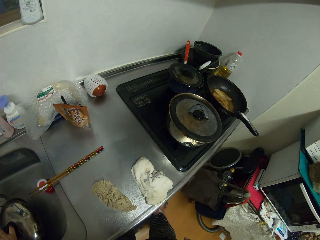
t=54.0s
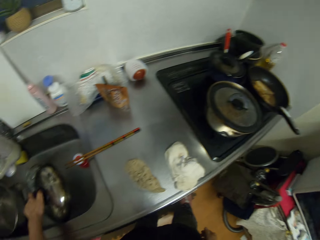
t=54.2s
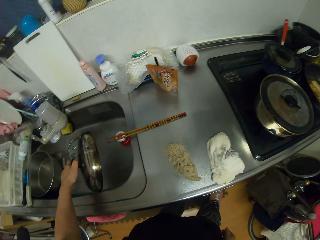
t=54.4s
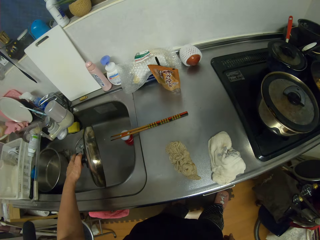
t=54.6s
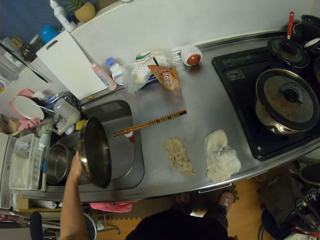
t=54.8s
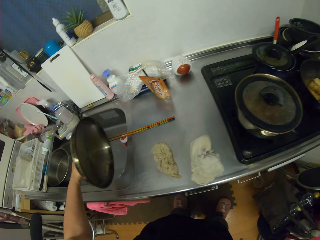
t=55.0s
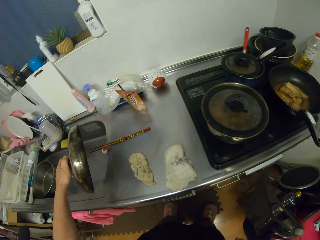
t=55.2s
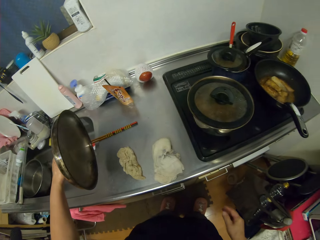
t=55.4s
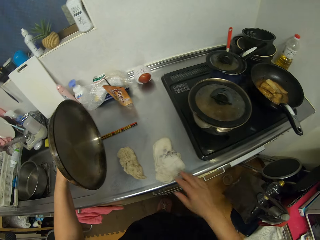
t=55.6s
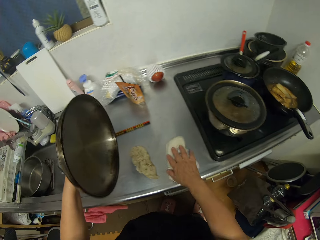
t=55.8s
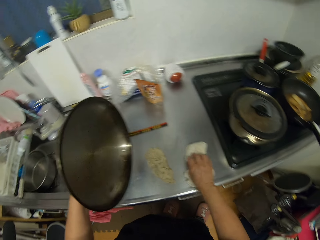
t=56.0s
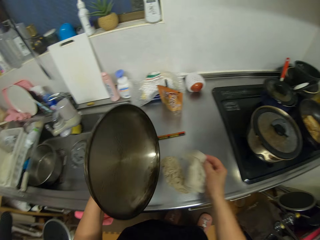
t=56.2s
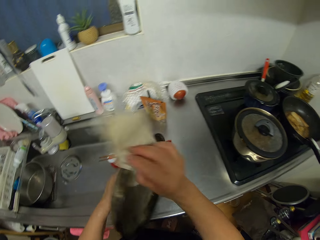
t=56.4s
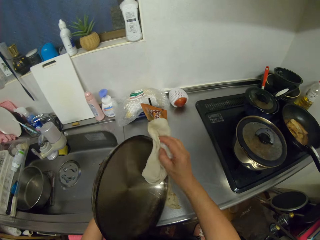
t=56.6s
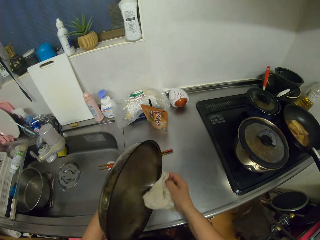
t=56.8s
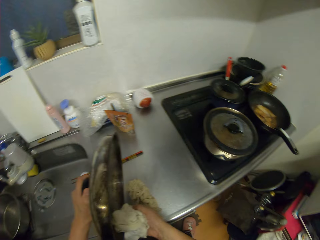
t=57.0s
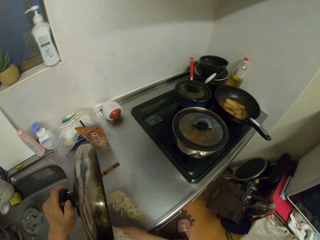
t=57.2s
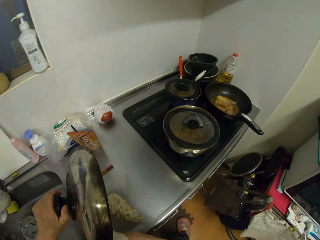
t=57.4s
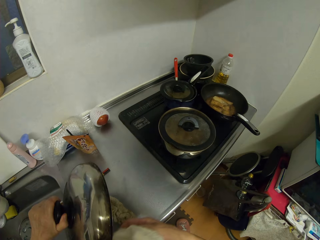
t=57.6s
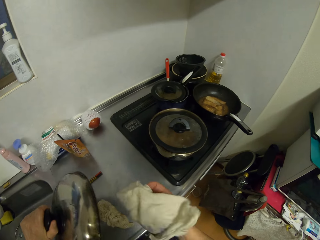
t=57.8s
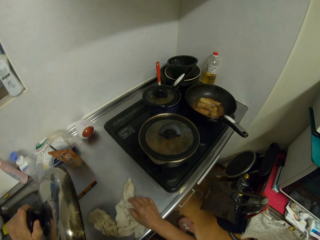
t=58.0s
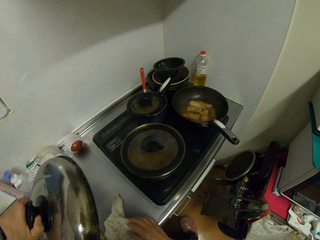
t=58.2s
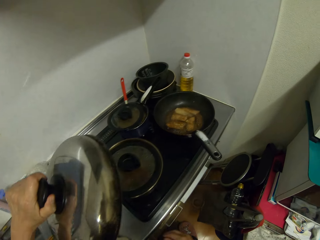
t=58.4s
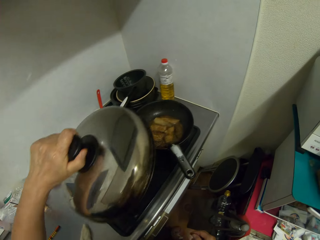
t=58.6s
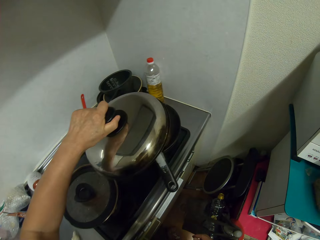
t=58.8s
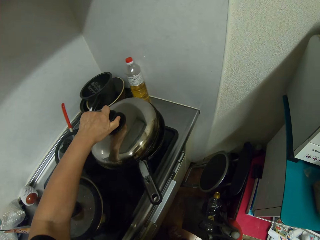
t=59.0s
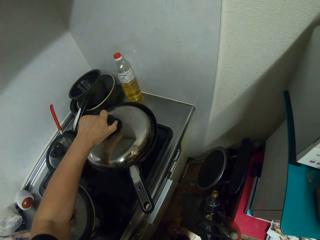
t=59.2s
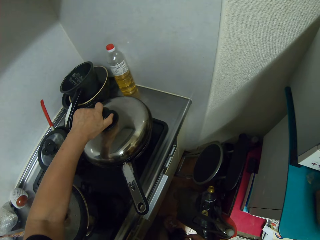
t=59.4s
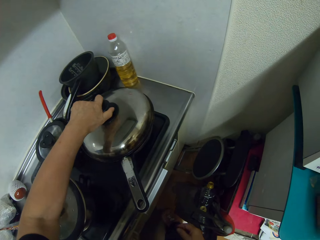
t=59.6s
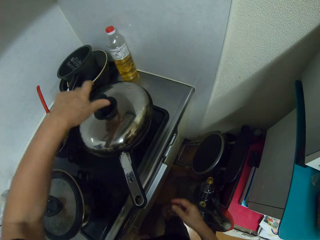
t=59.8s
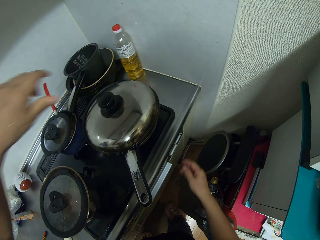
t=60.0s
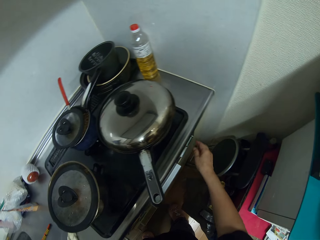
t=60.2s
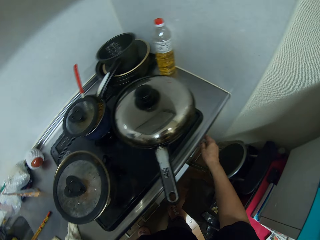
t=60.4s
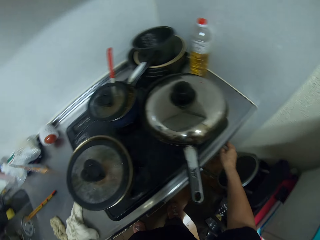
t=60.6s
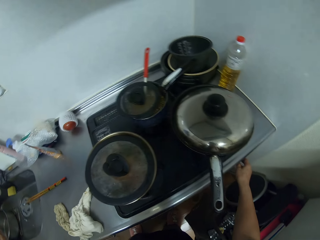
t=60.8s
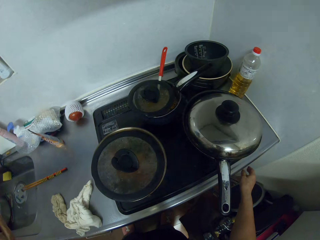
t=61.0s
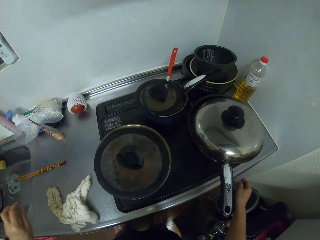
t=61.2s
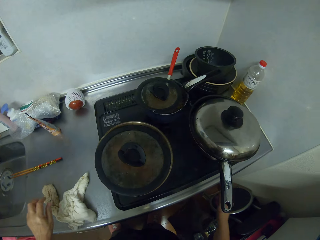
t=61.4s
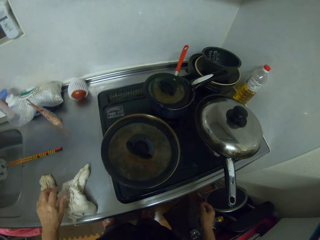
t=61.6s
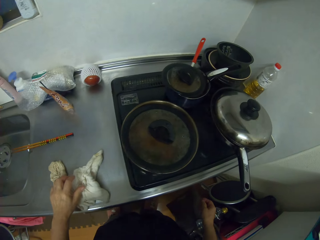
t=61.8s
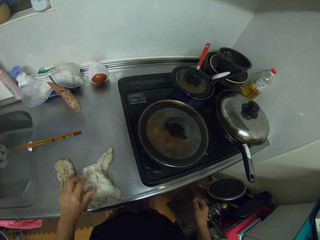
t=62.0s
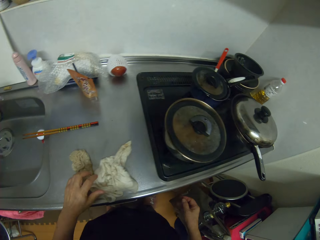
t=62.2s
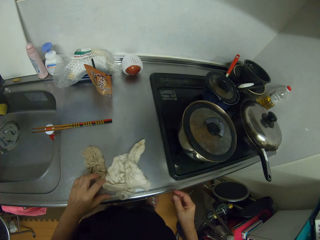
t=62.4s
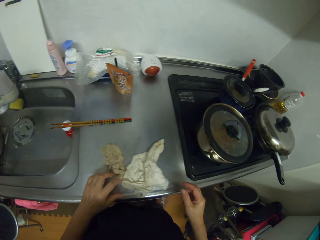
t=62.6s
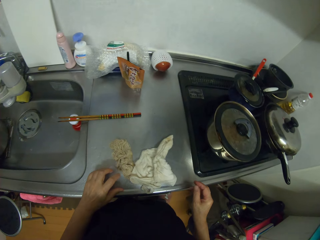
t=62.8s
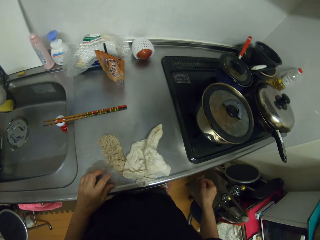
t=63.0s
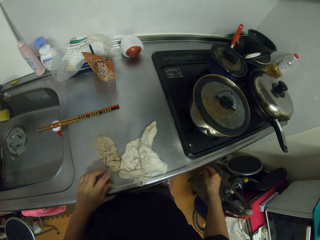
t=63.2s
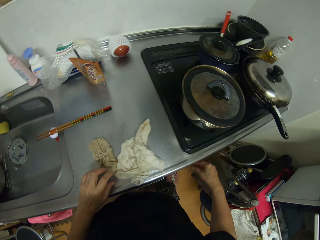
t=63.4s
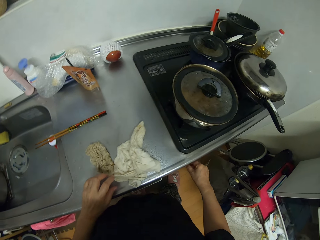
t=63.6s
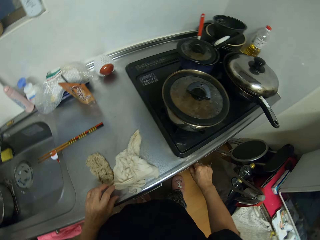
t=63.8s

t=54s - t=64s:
The camera wearer picks the lid from the sink. They wipe the lid with a towel. They cover the cooking pan with the lid.

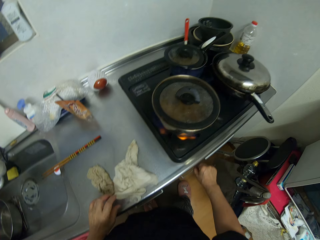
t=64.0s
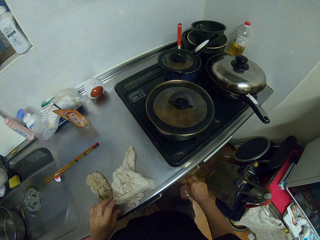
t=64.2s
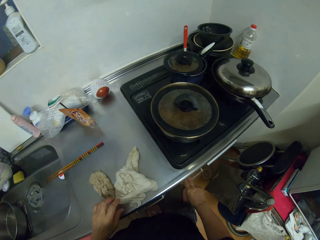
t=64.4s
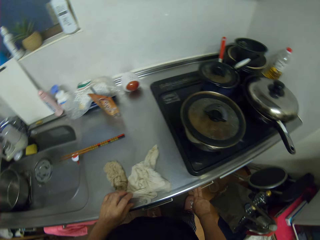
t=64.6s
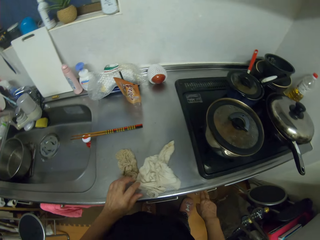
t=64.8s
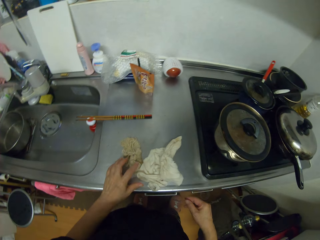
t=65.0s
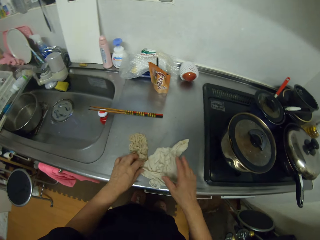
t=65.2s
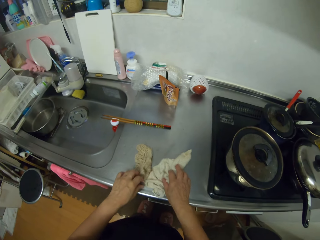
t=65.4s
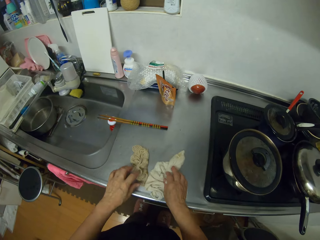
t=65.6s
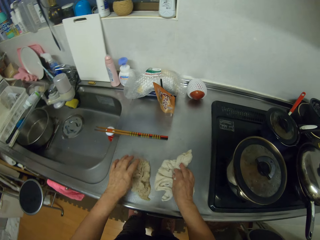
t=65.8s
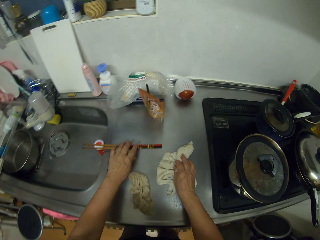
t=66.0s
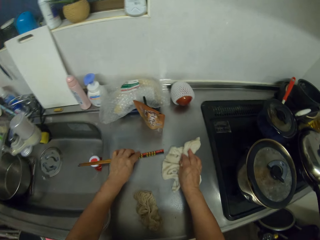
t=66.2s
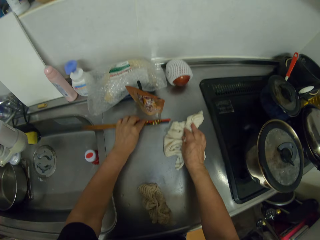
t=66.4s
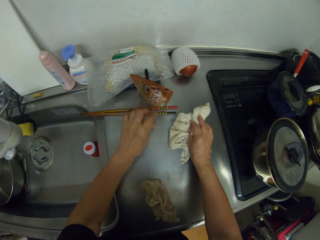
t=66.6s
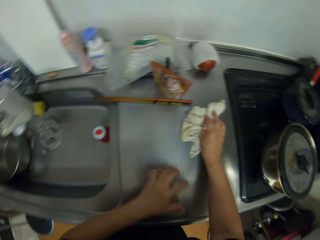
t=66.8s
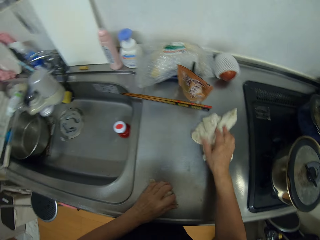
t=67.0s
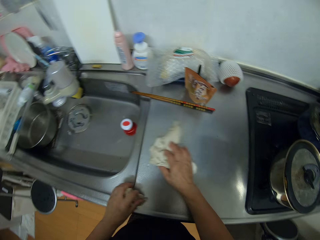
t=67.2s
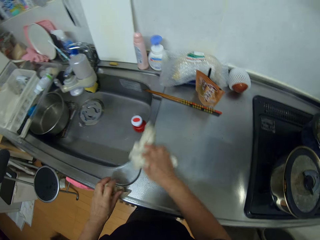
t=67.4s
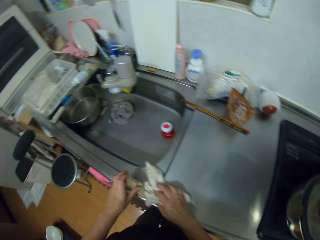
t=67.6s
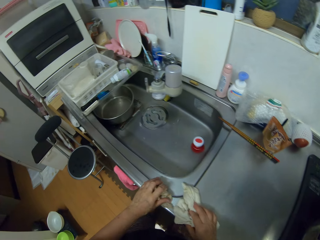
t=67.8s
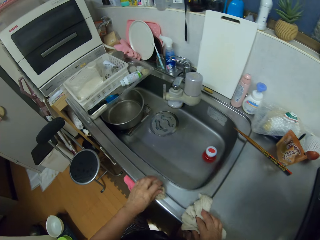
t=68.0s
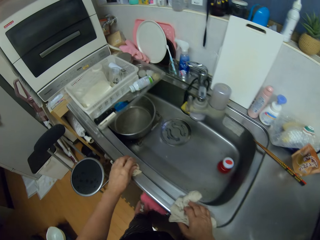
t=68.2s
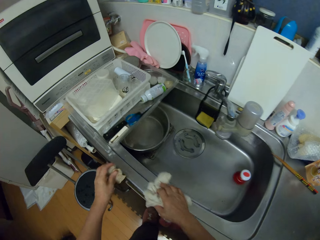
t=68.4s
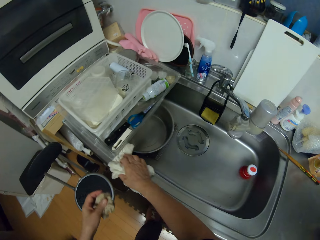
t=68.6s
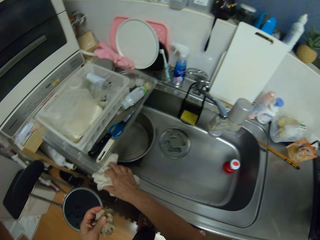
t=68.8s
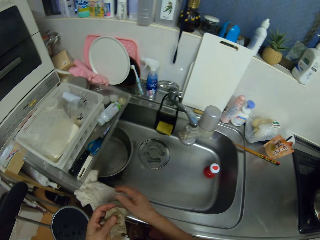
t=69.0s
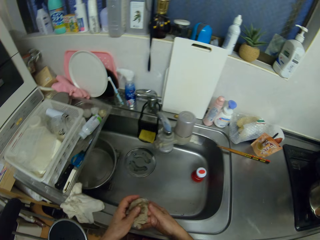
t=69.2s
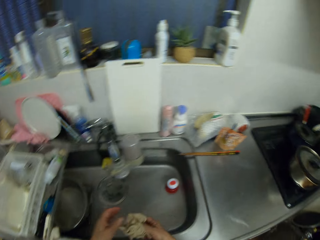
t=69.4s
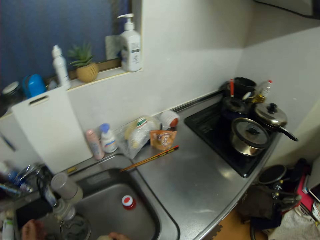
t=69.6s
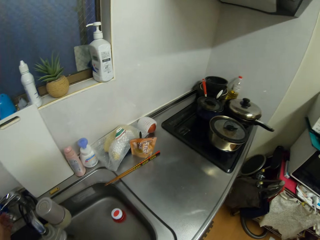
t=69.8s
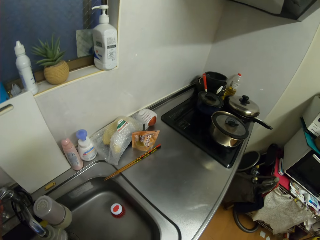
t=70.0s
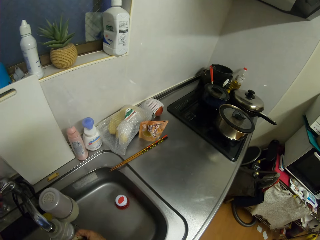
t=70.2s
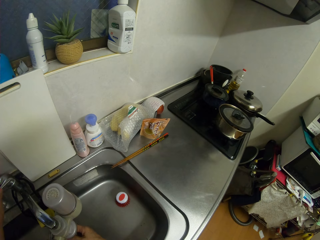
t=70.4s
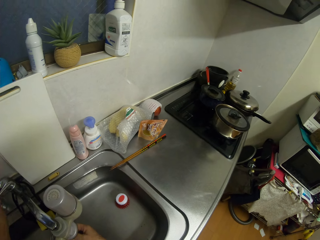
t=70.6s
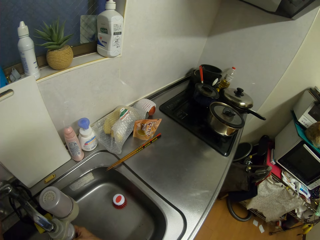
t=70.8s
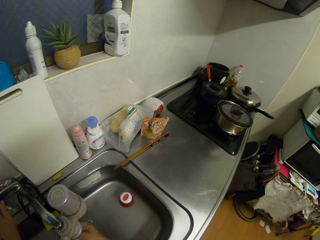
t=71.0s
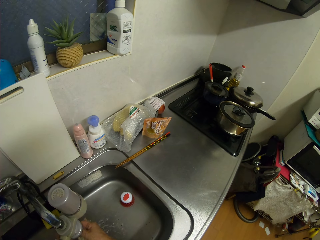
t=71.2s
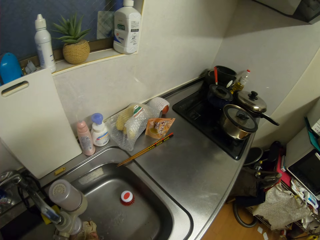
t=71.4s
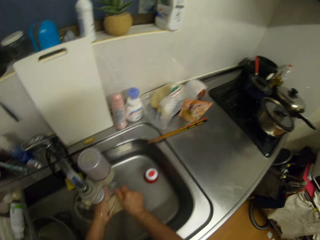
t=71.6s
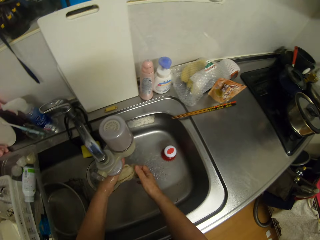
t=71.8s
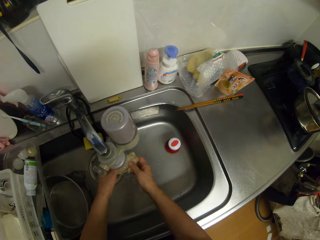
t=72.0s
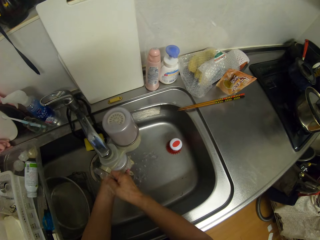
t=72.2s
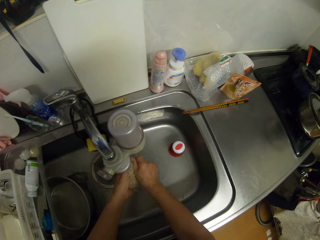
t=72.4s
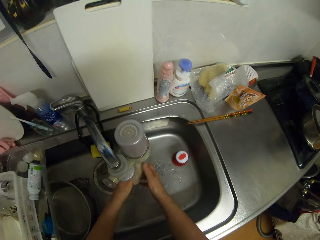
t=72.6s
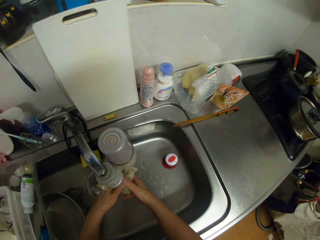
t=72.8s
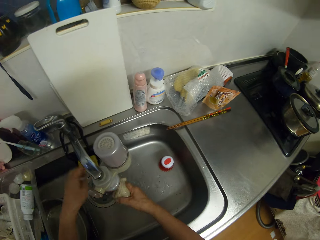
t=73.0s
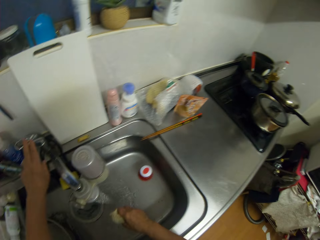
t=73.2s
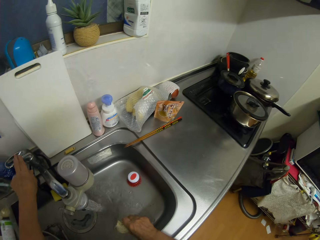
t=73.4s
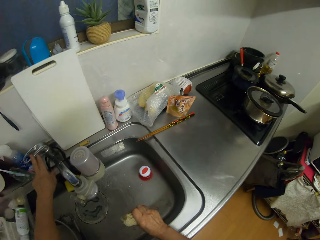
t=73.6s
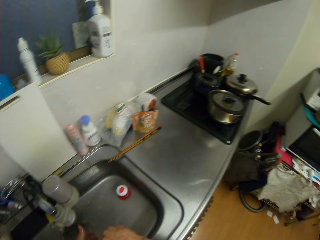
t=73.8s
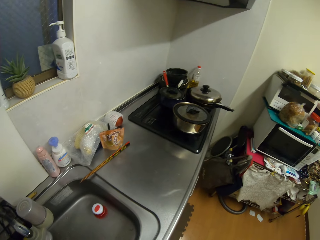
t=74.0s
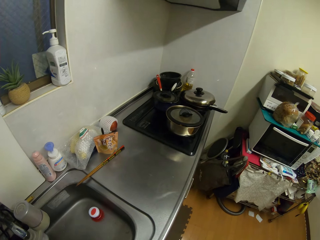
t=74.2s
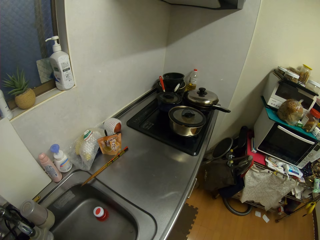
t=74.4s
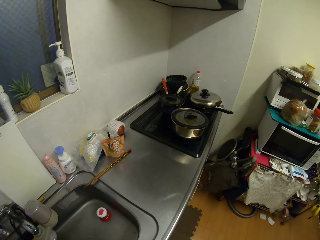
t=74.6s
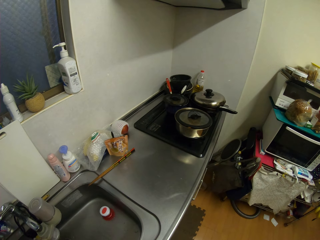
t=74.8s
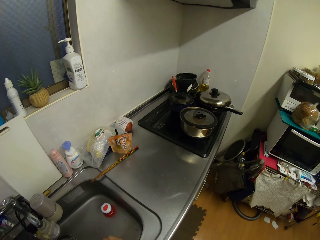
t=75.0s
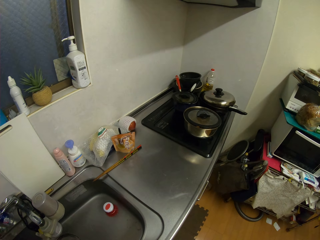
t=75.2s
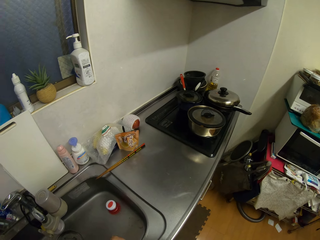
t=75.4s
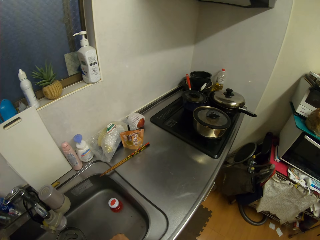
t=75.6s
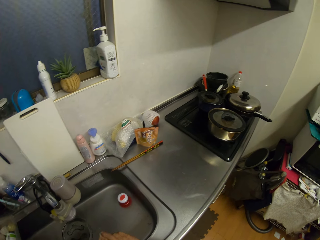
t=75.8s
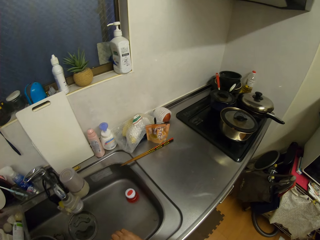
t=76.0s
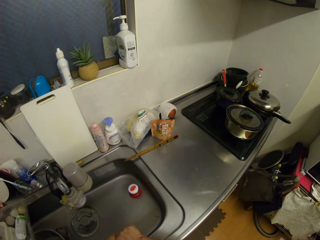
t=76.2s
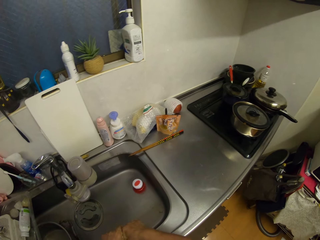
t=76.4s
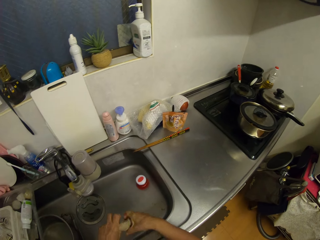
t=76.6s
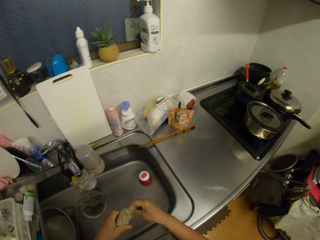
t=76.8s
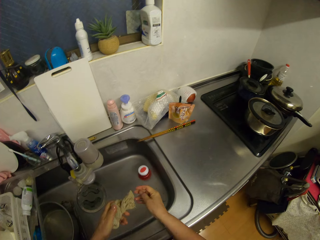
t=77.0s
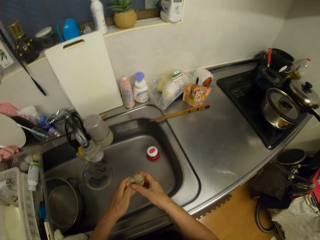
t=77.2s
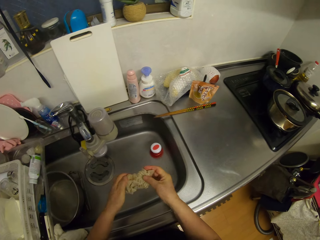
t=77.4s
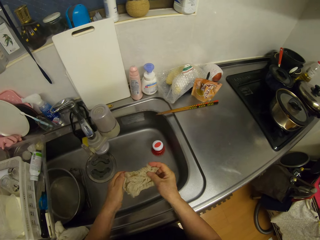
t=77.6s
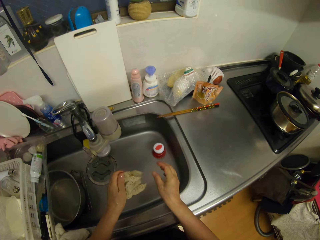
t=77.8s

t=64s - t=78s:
The camera wearer adjusts the gas cooker. They wipe the sink counter top with a cloth. They open the water tap. They rinse the cloth with tap water. They close the water tap.
